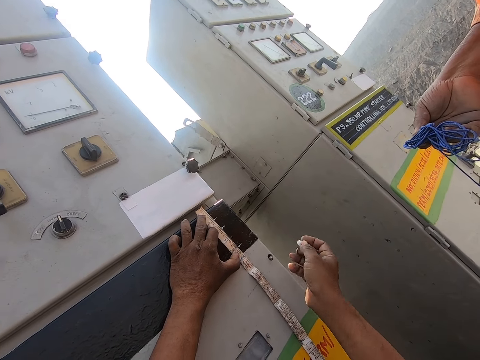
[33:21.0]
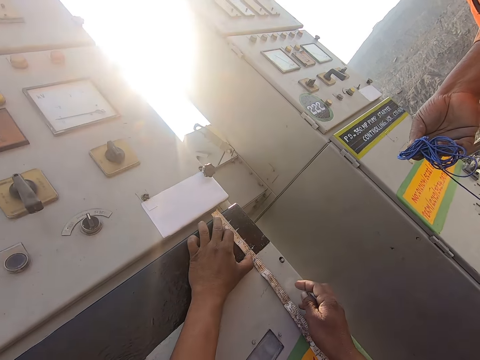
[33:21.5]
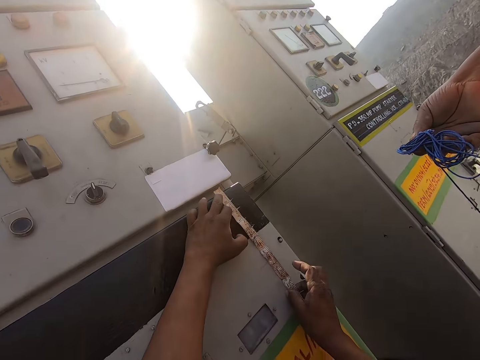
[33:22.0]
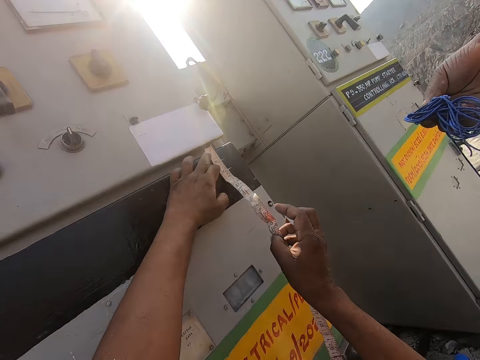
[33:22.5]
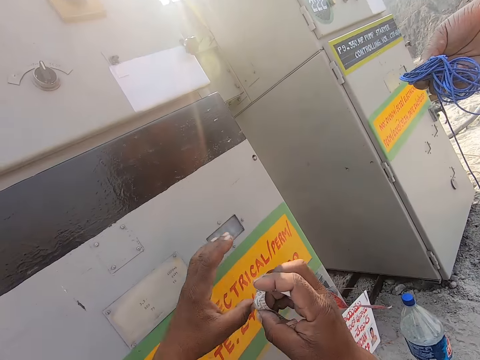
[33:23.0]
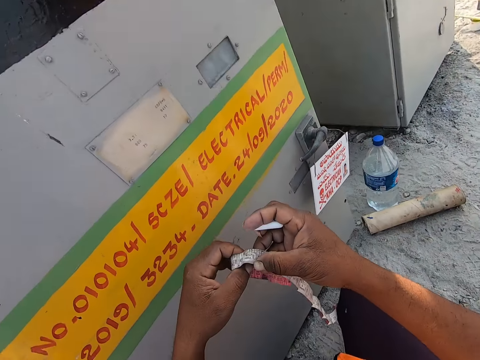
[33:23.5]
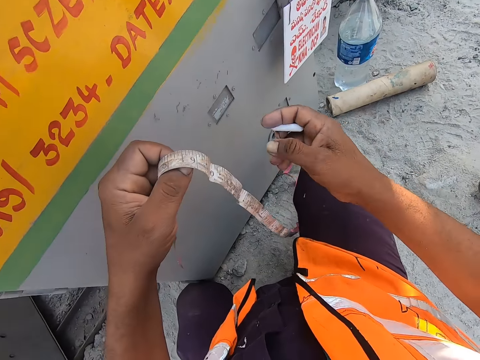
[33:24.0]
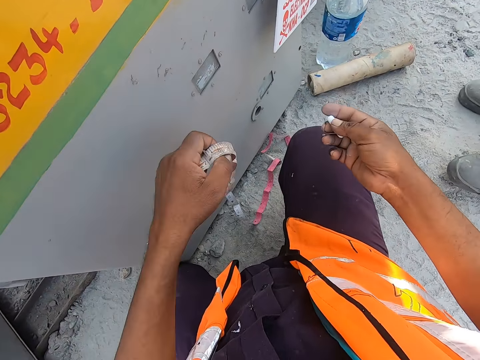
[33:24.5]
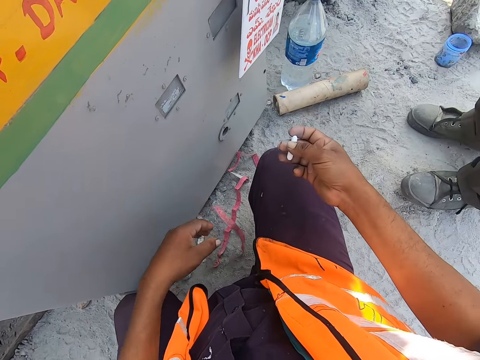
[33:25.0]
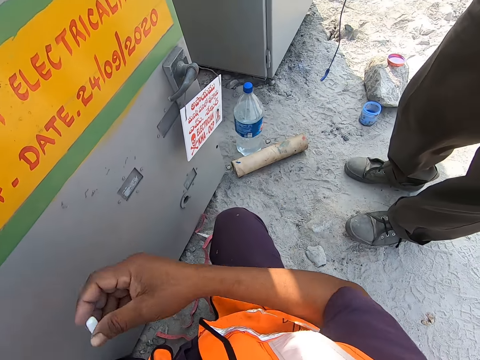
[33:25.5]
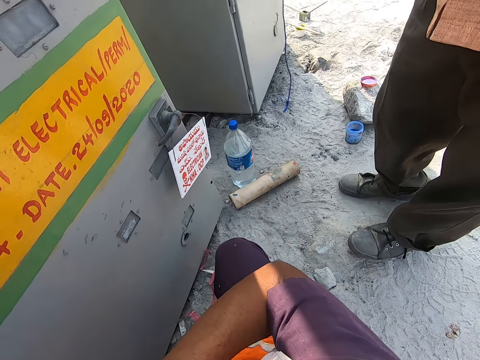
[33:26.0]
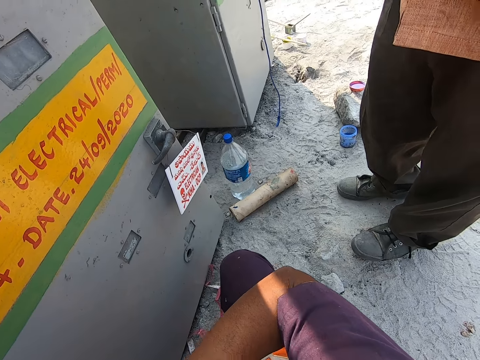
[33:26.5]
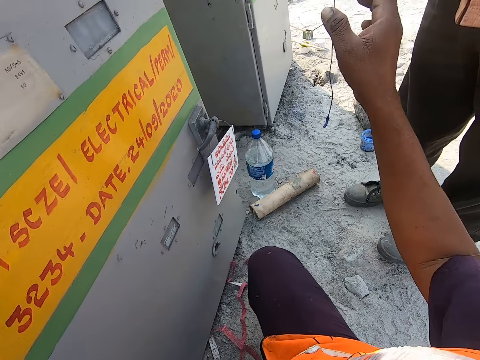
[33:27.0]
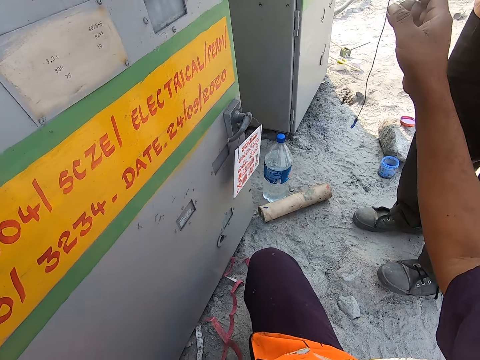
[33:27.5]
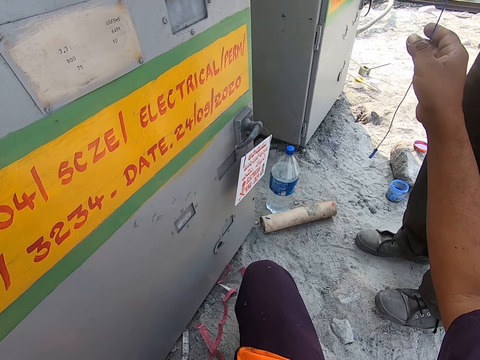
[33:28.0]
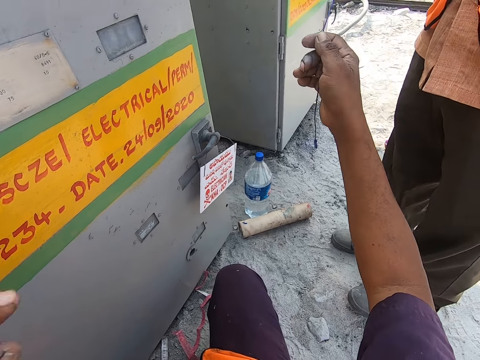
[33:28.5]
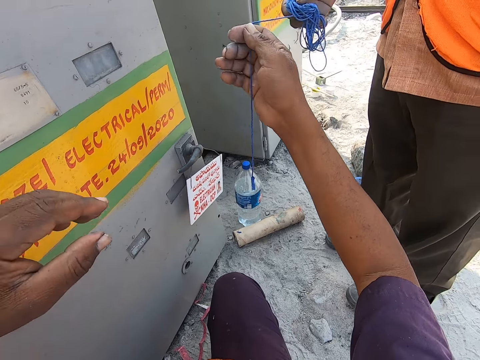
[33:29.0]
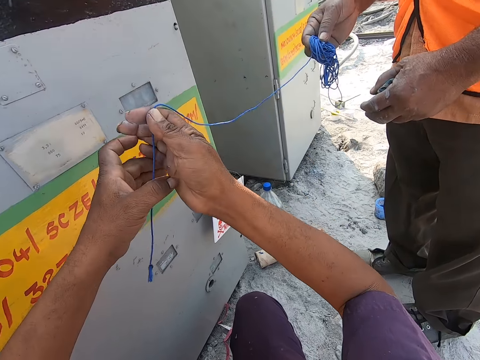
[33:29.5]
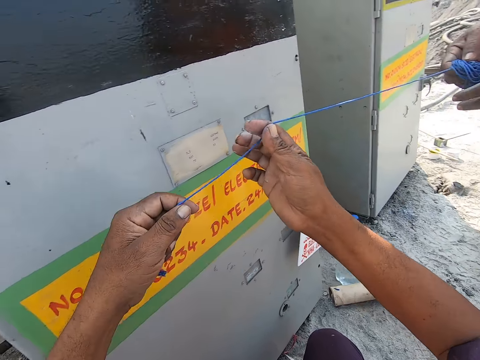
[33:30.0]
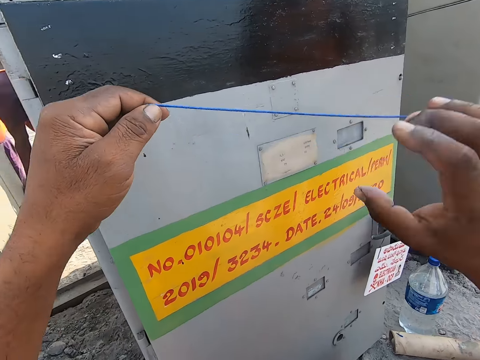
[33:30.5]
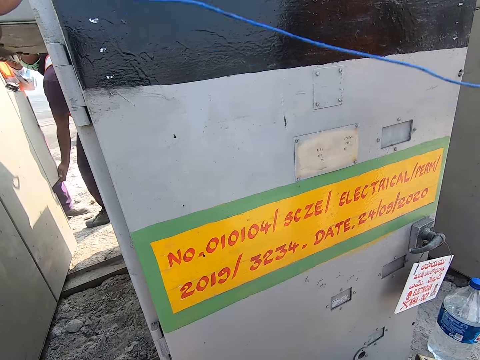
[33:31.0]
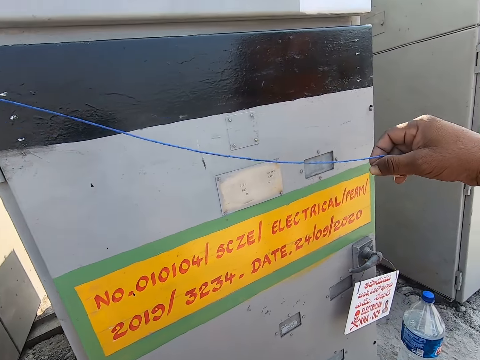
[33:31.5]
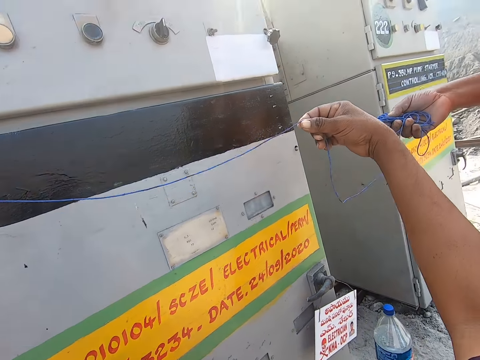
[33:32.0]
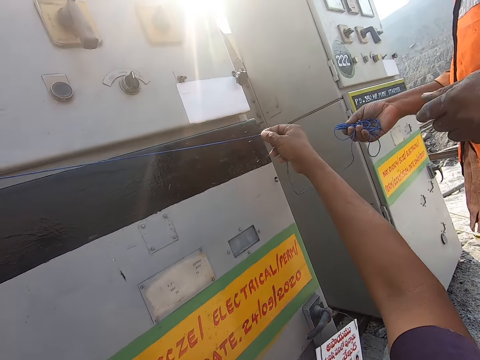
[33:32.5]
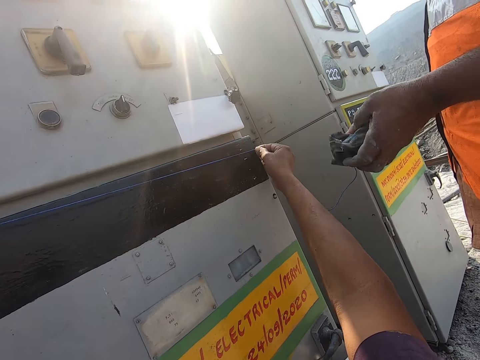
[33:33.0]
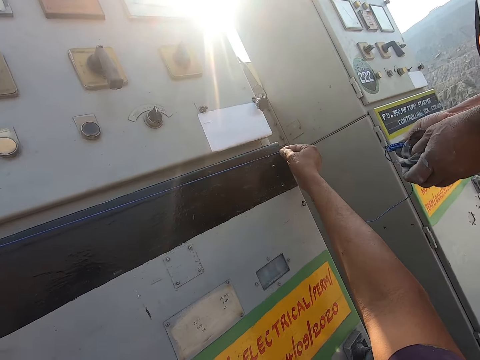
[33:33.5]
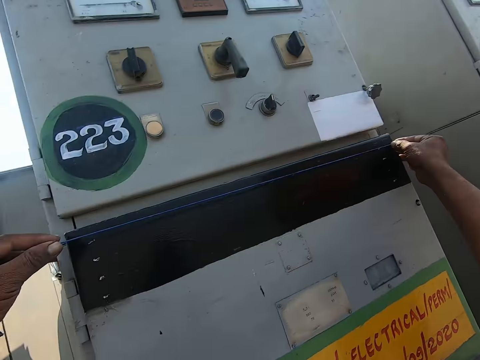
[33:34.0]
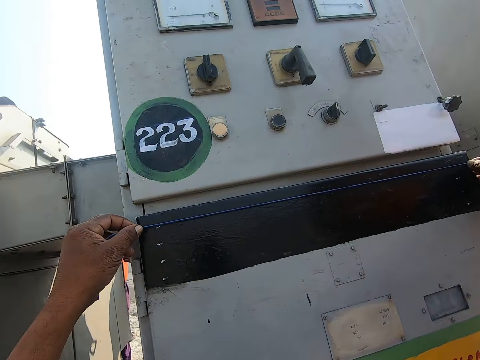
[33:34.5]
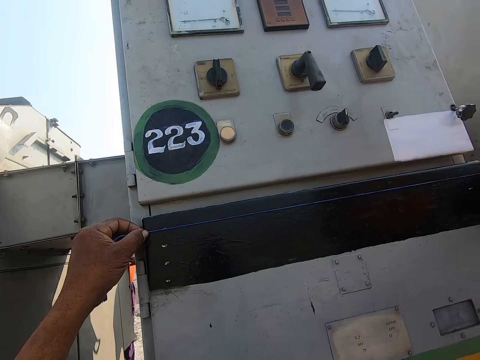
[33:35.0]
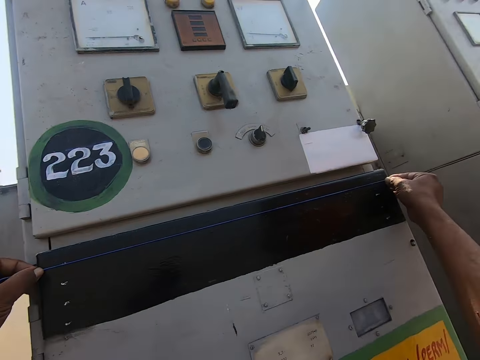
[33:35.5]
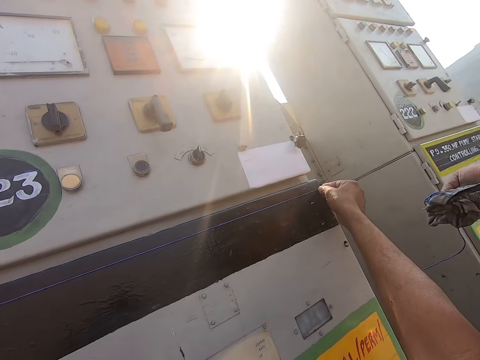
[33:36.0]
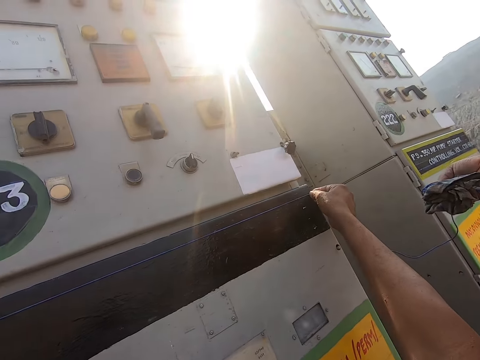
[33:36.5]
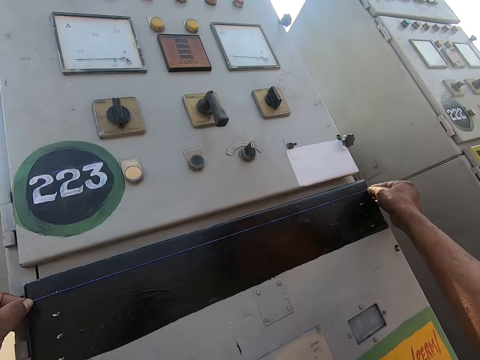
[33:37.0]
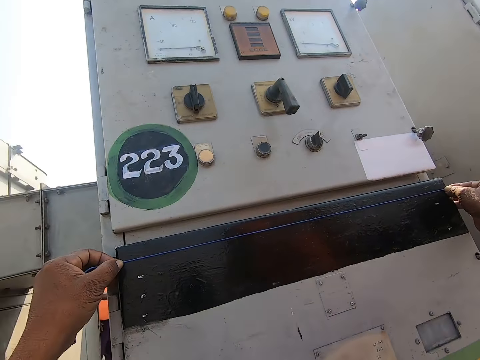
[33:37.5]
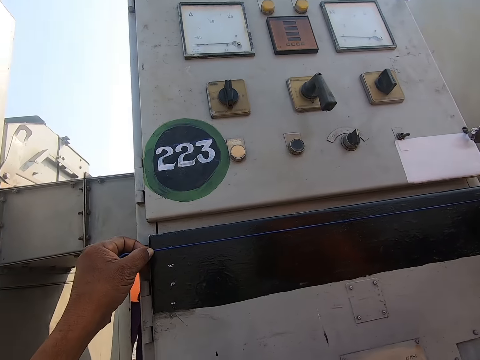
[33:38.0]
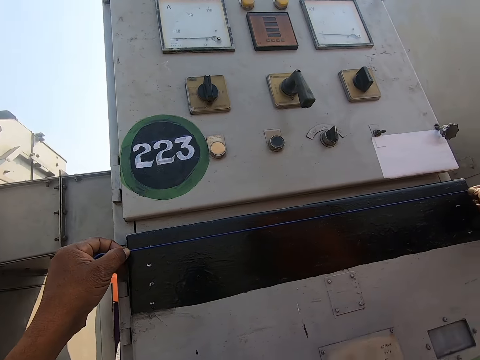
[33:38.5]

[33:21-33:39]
The camera wearer removes the tape measure from the machine. They drop the tape measure on the ground. They take a string from a man. They place the string on the machine, on the marks. The man marks a line with the string. The camera wearer looks at the string on the machine.

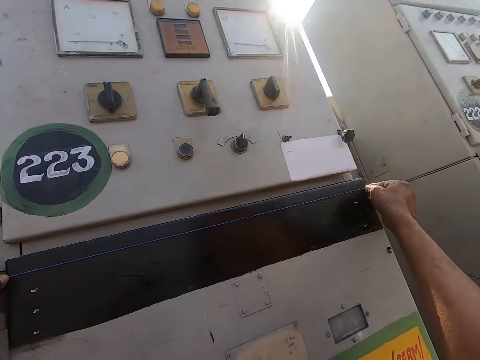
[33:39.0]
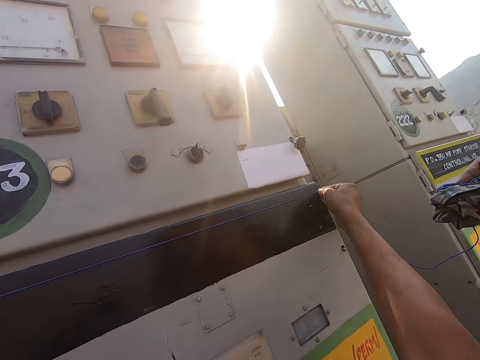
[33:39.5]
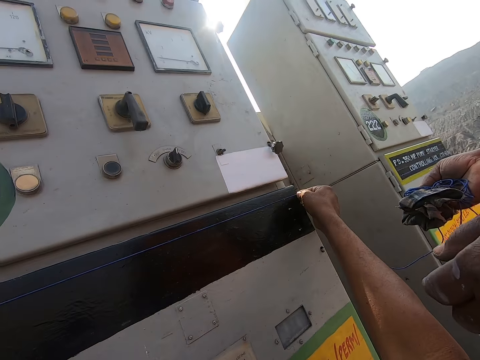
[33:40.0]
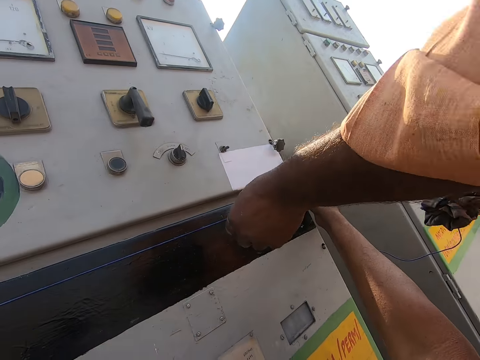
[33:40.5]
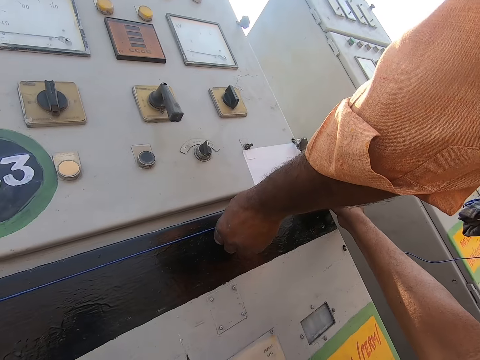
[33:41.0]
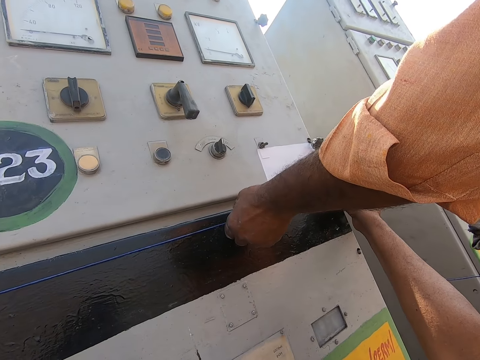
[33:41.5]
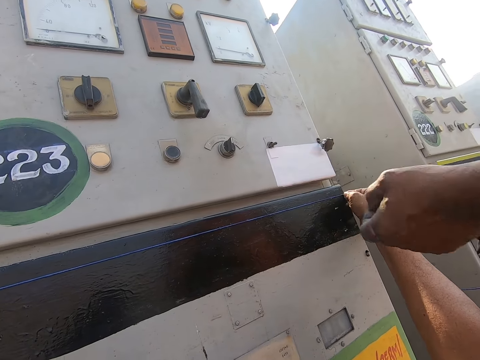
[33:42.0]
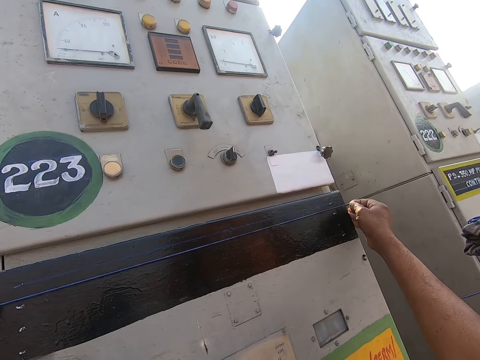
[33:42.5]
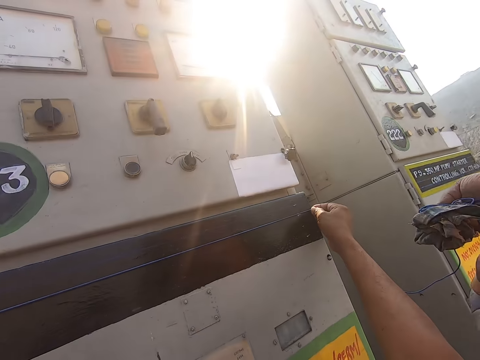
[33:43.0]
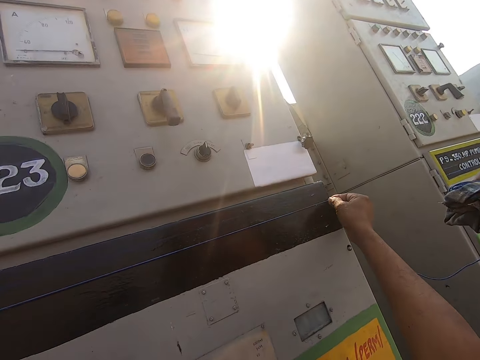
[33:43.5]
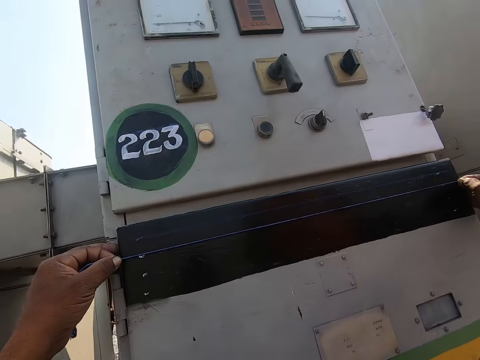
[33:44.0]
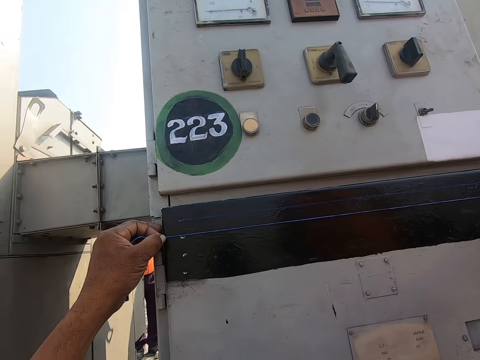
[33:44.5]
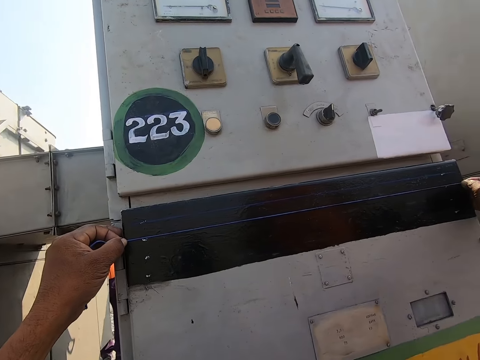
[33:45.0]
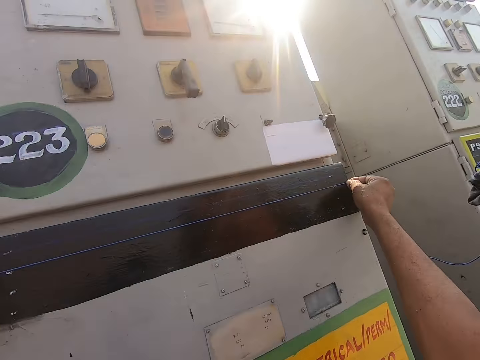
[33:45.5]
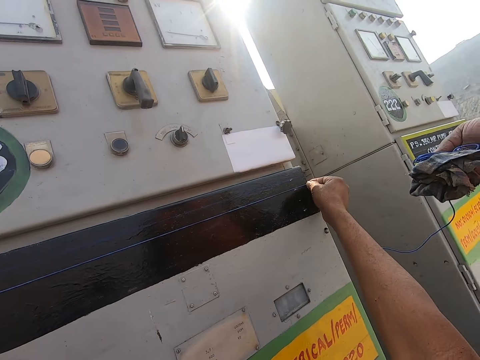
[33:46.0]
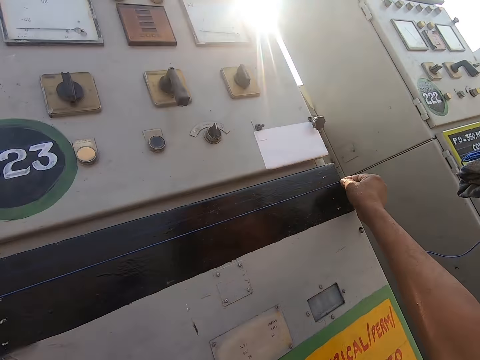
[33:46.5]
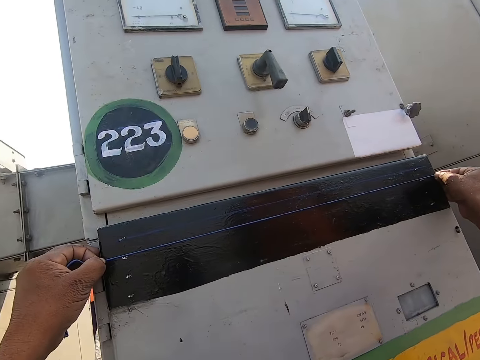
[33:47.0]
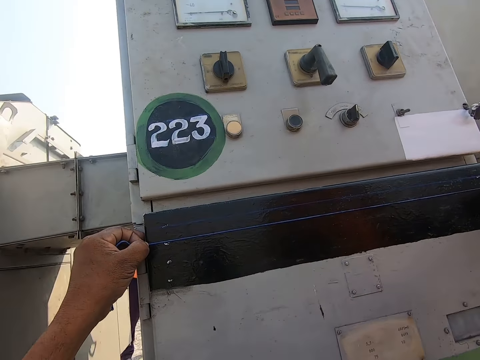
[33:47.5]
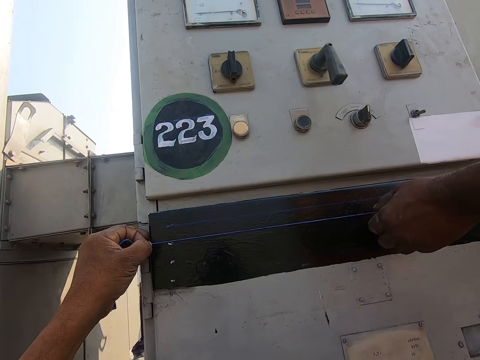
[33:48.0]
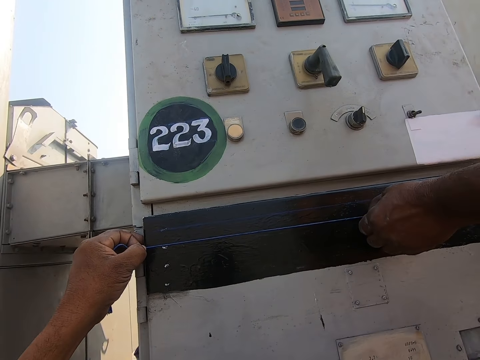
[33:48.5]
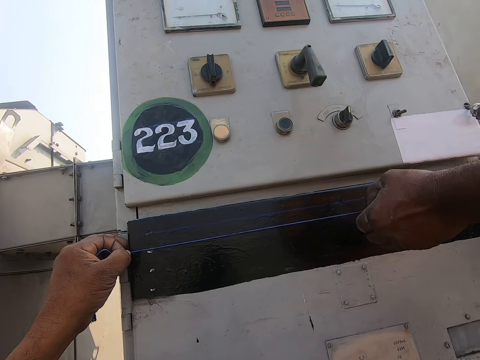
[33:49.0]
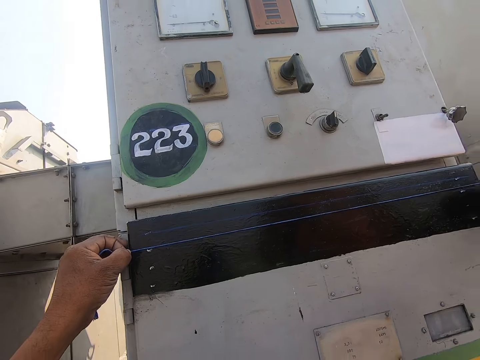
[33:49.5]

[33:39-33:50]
A man pulls the string from the machine. The camera wearer moves the string on the machine. They look at the string on the machine. The man marks a line with the string and pulls the string from the machine.
